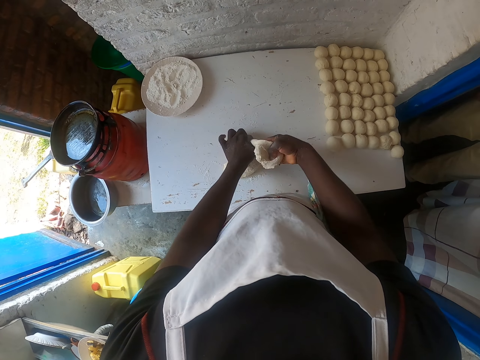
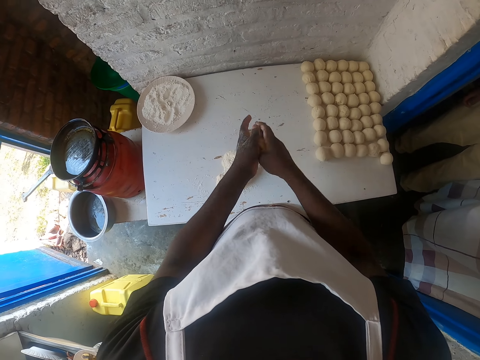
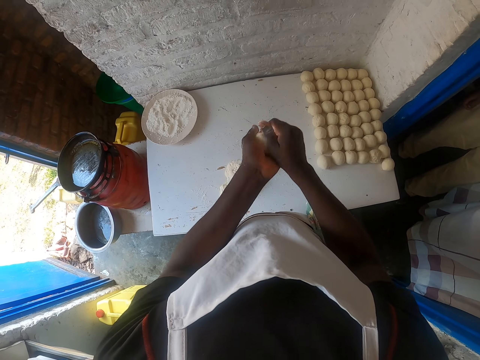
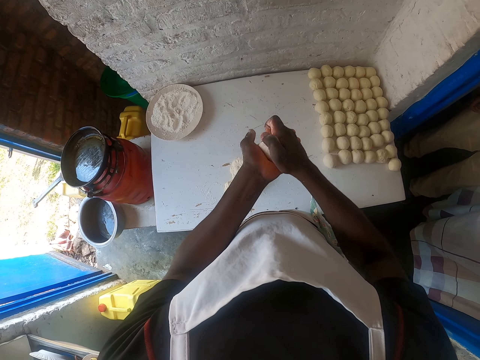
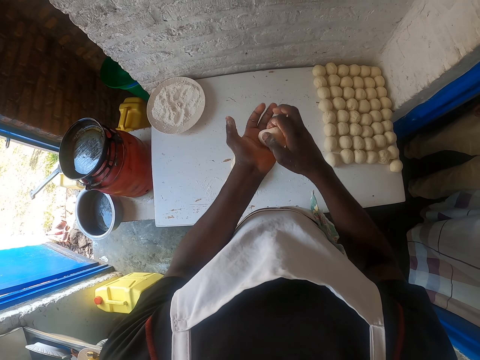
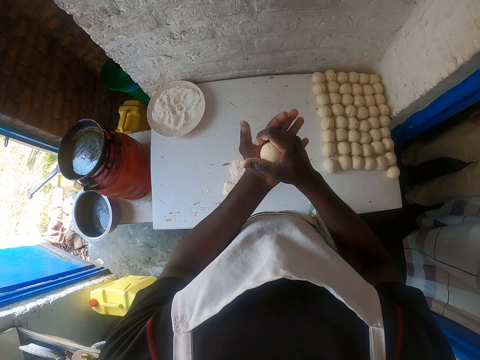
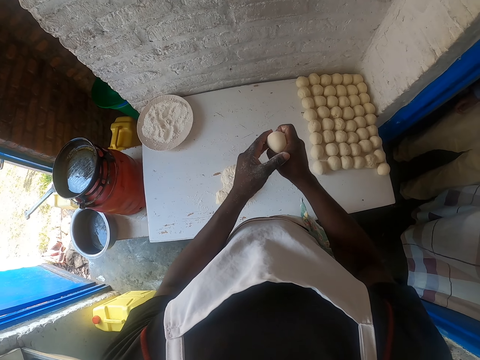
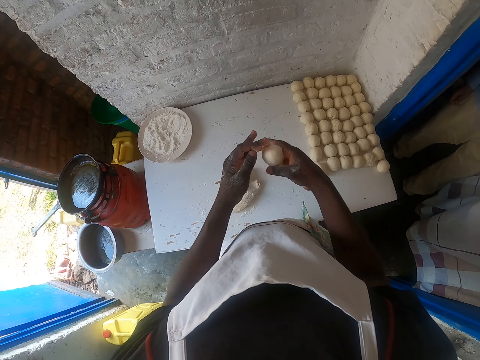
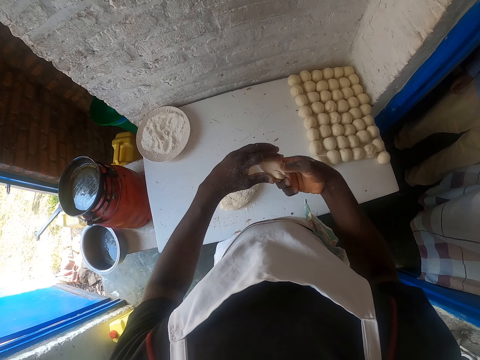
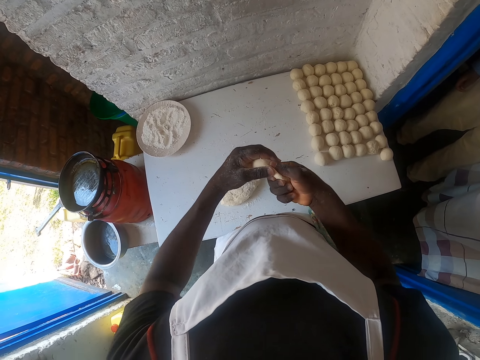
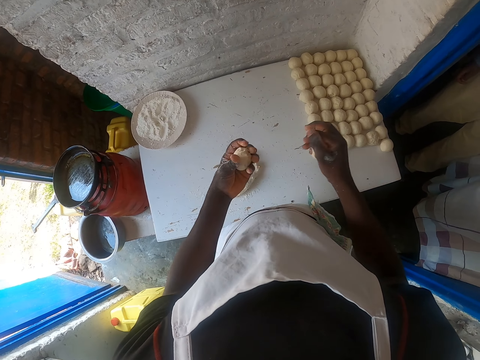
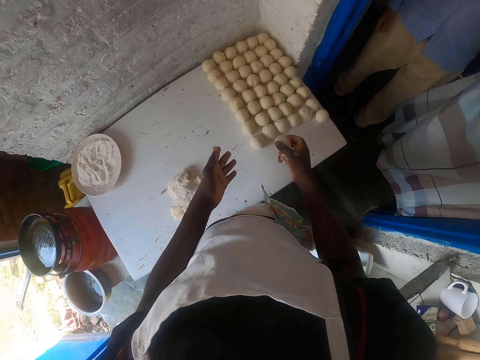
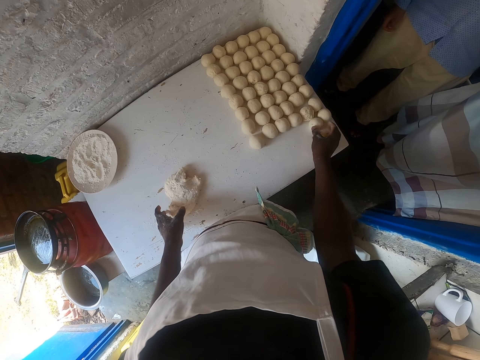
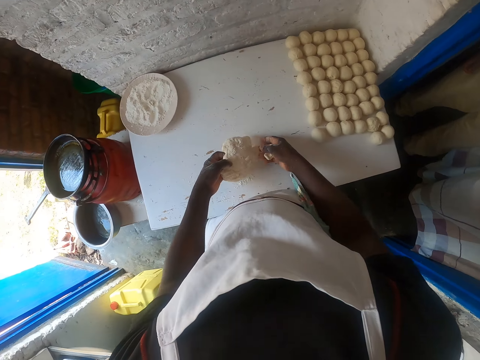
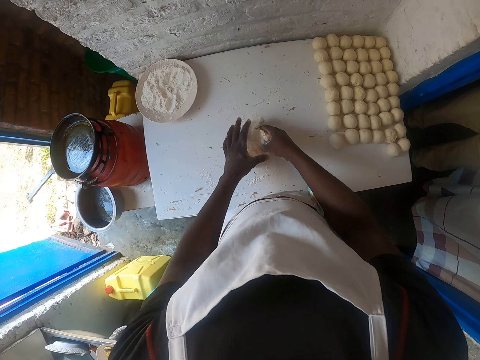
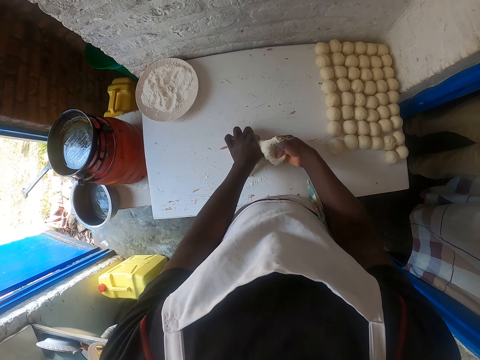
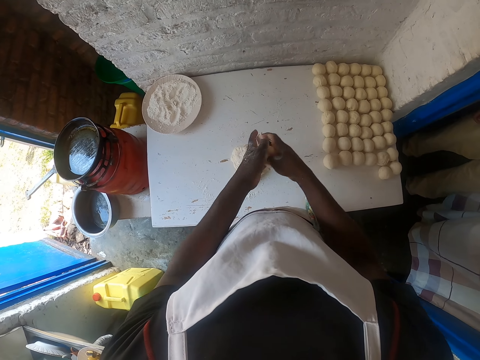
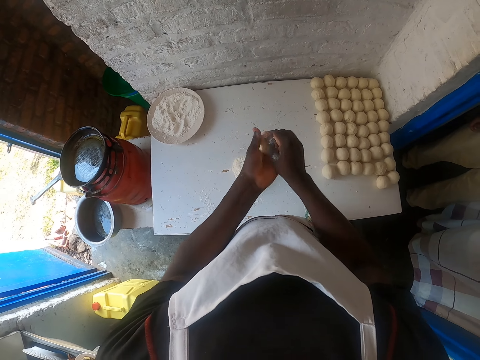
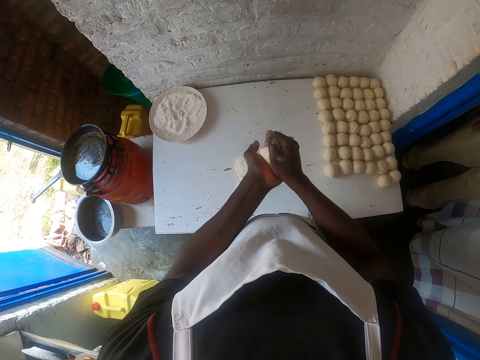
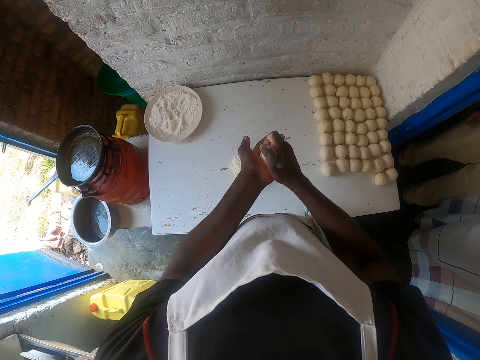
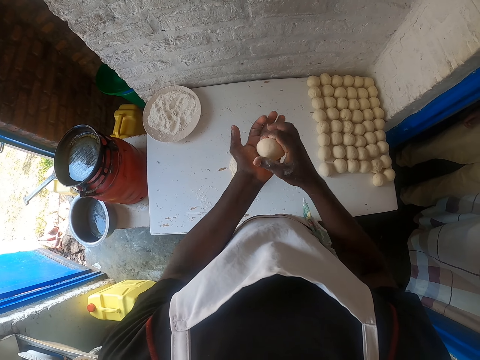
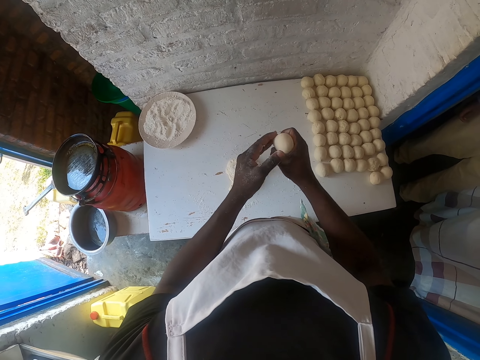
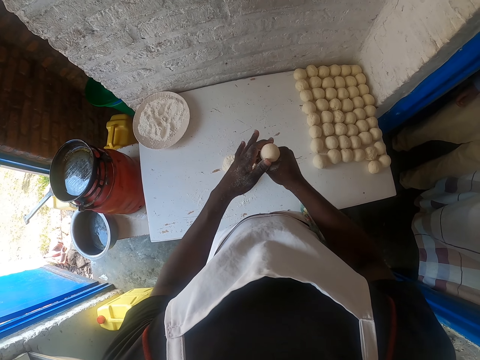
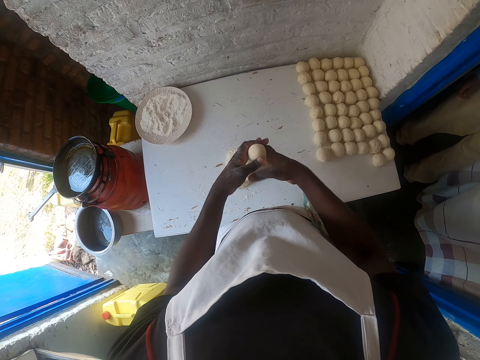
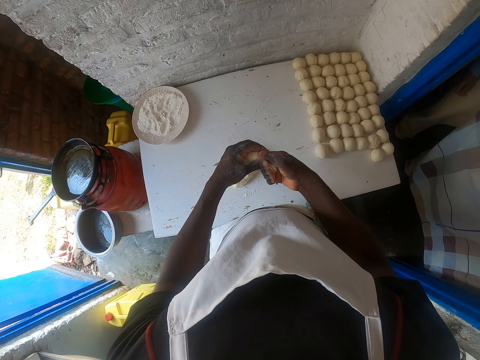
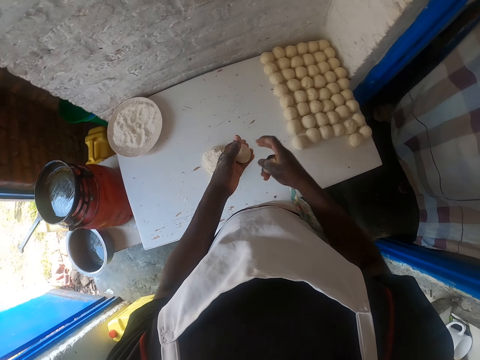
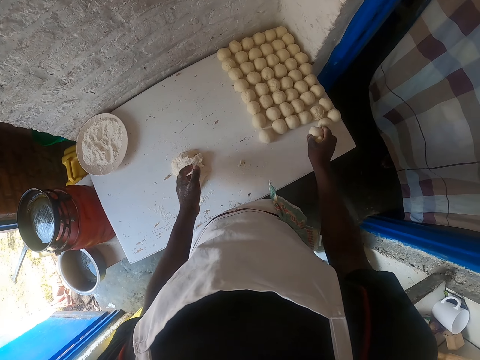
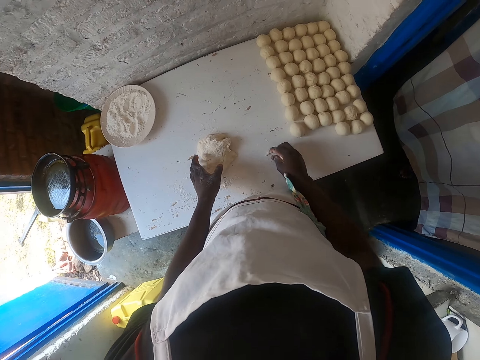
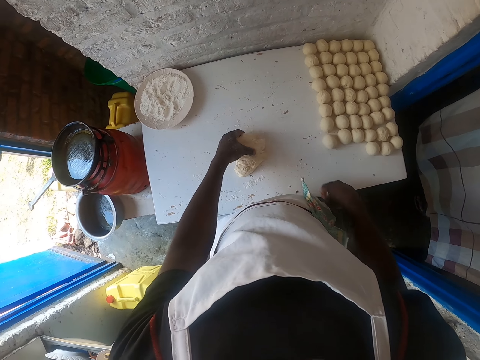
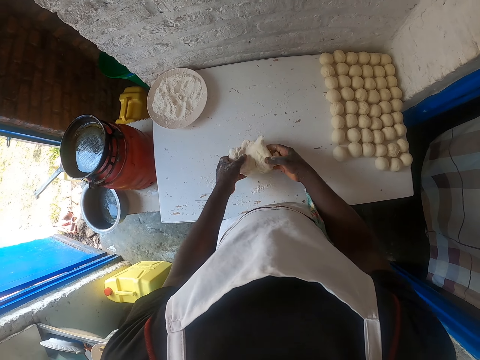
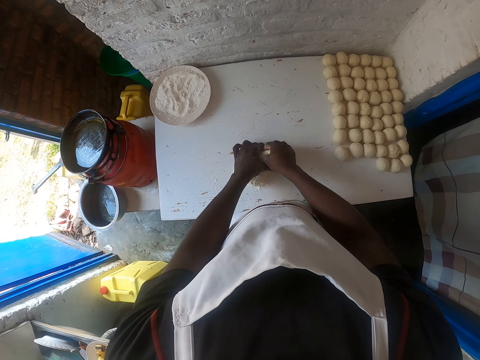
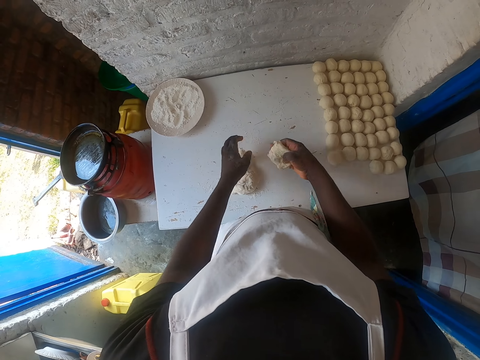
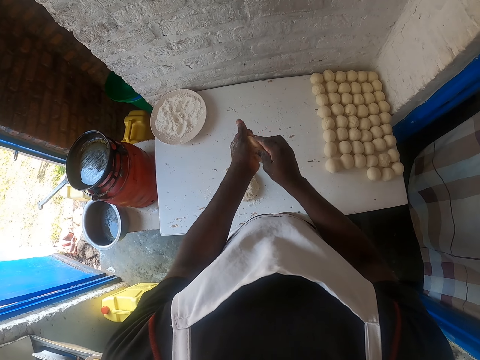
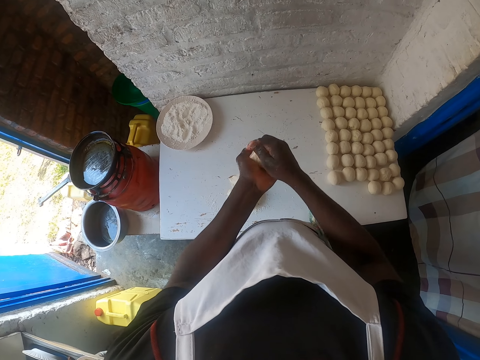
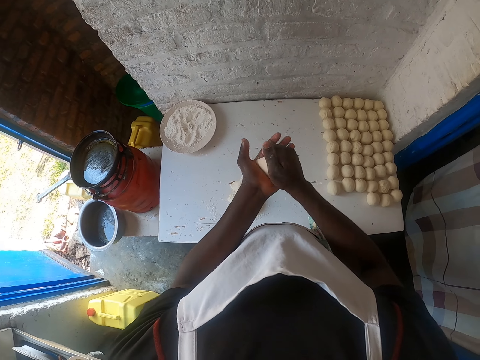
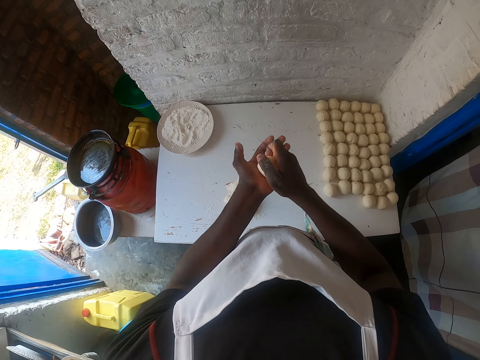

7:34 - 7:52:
The camera wearer rolls the dough with both hands. They squeeze the dough. They cut the dough, transfer the dough to the right hand and drop the dough piece on the table. They pull back the right hand. They cut the dough piece on the table. They roll the dough with both hands. They squeeze the dough. They cut the dough, transfer the dough to the right hand and drop the rolled dough piece on the table. They pick up the dough and lift the dough. They cut the dough piece on the table. They roll the dough with both hands.

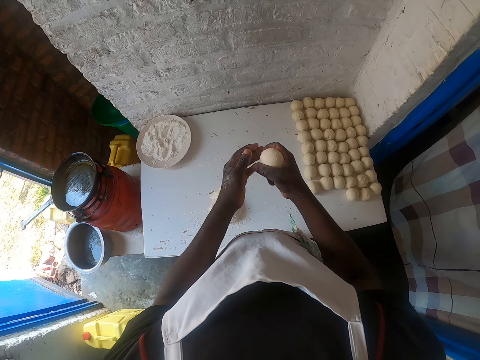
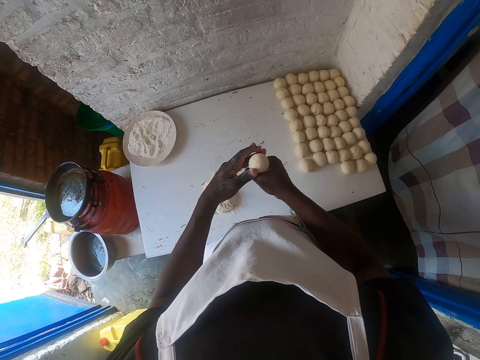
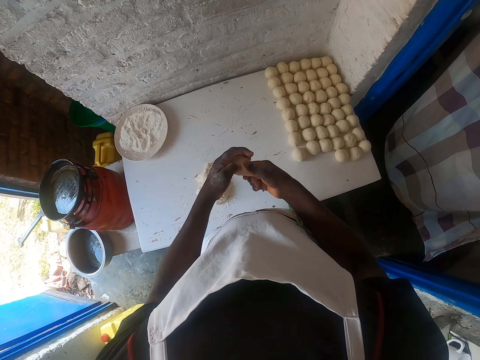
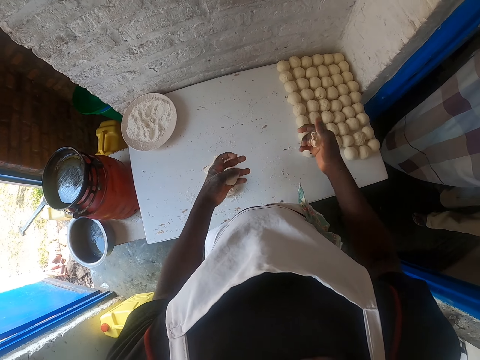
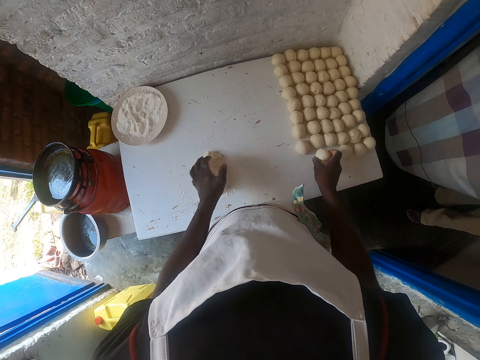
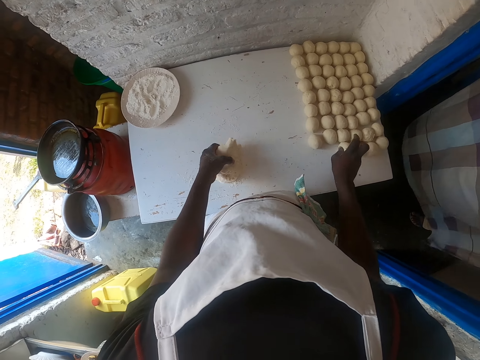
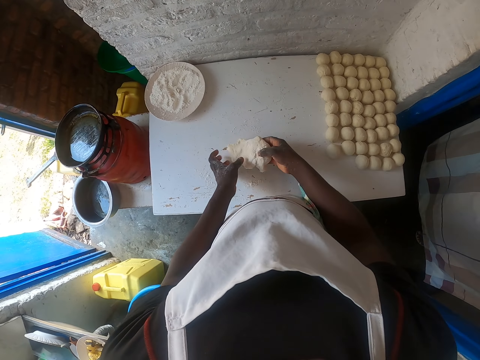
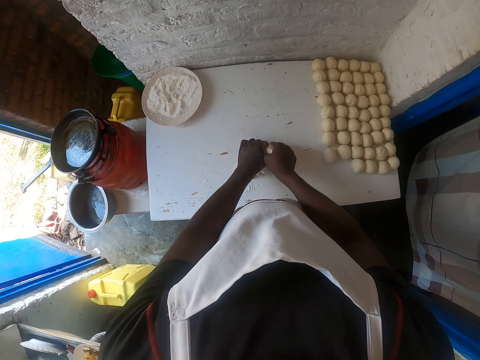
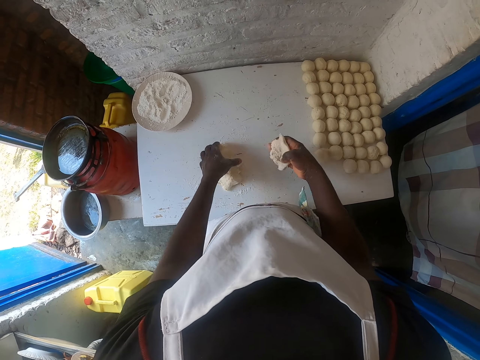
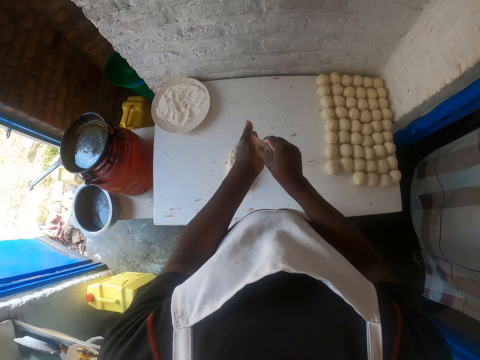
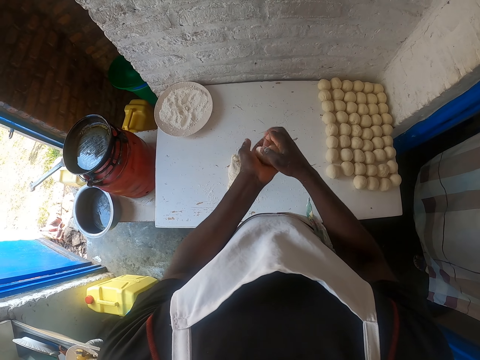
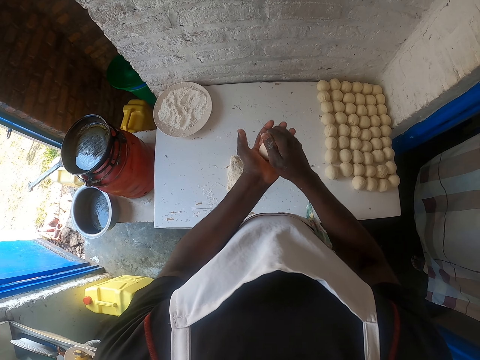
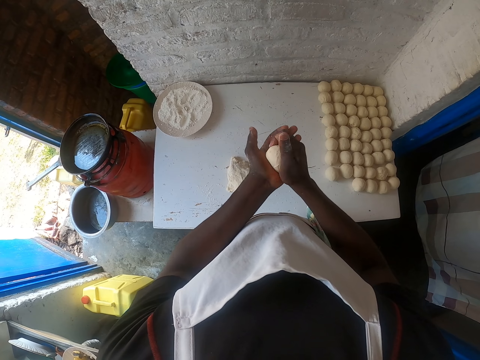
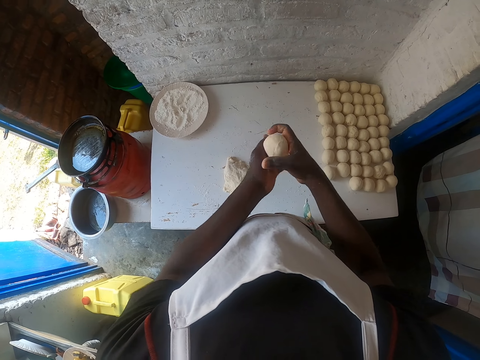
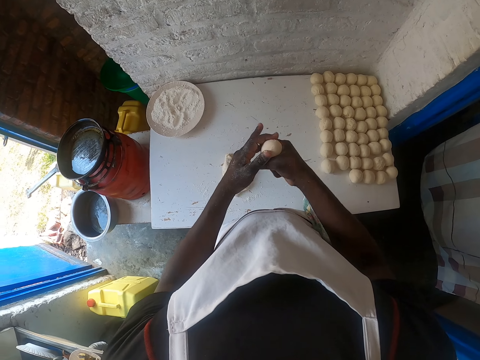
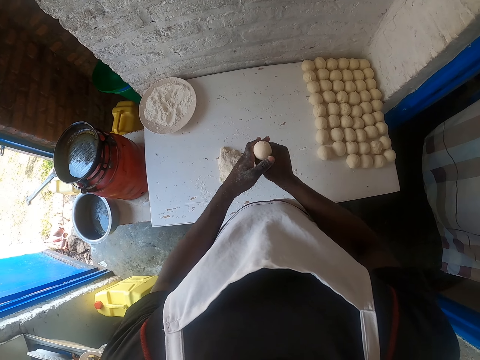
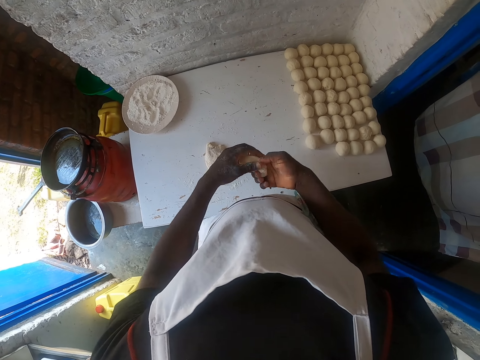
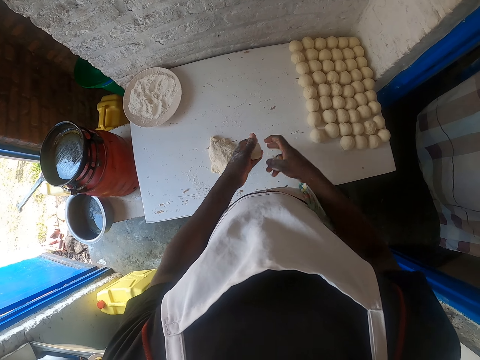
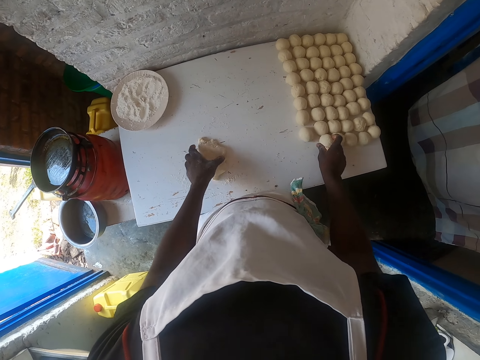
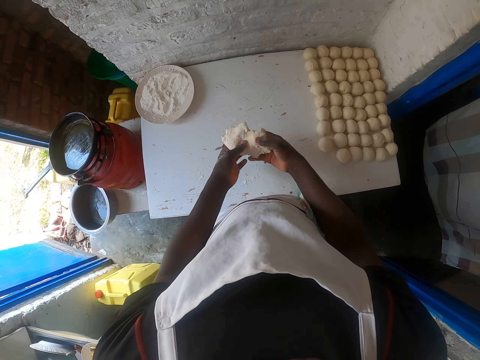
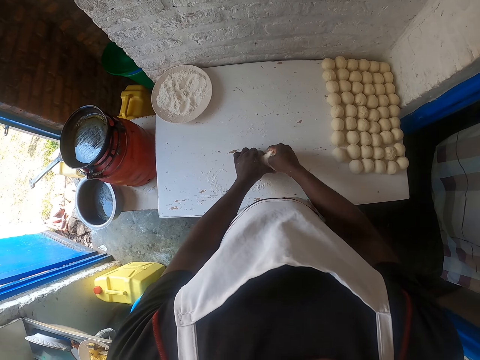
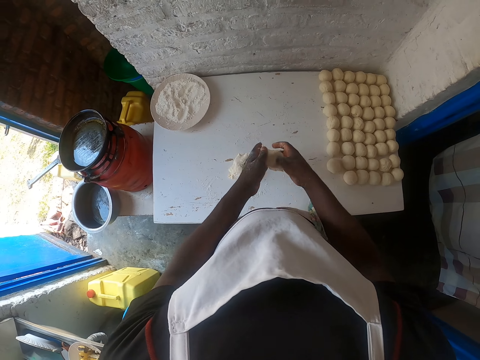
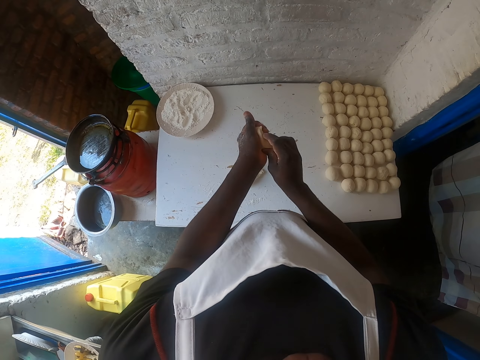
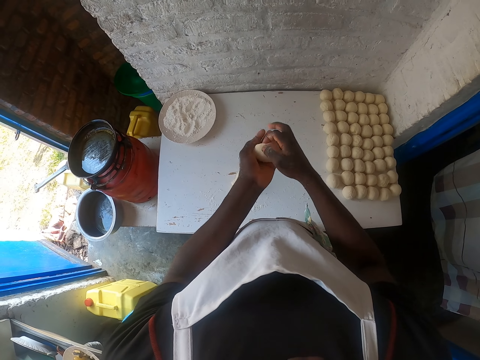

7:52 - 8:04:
The camera wearer squeezes the dough. They cut the dough and drop the rolled dough piece on the table. They pull back the right hand and lift the dough. They cut the dough piece on the table. They lift the dough. They roll the dough with both hands. They squeeze the dough. They cut the dough, transfer the dough to the right hand and drop the rolled dough piece on the table. They pick up the dough. They cut the dough piece on the table. They roll the dough with both hands.
